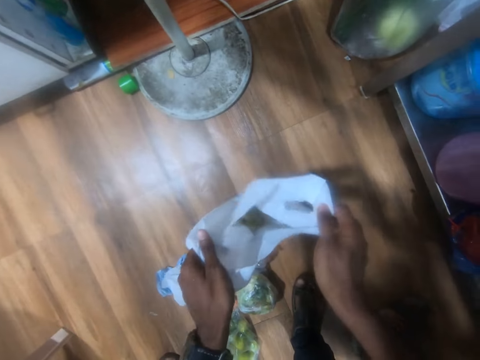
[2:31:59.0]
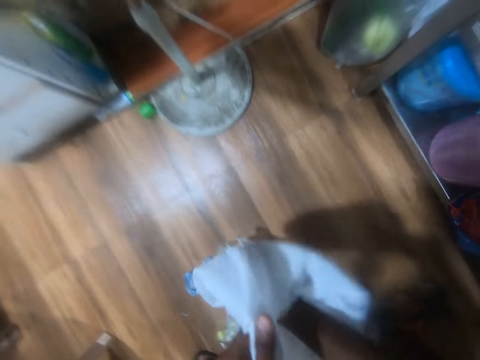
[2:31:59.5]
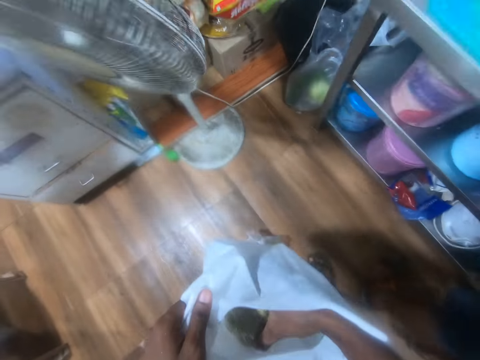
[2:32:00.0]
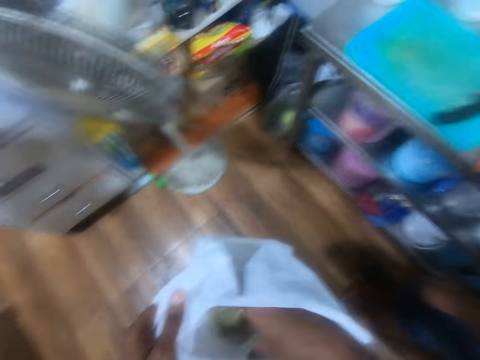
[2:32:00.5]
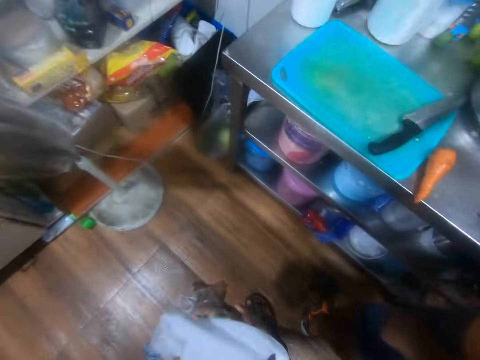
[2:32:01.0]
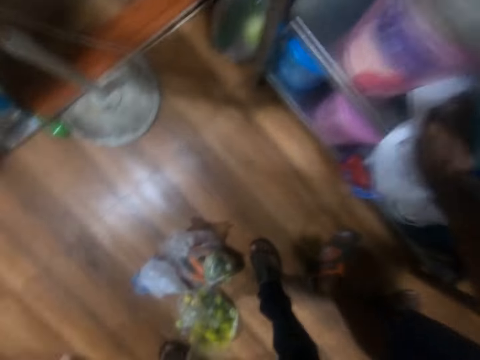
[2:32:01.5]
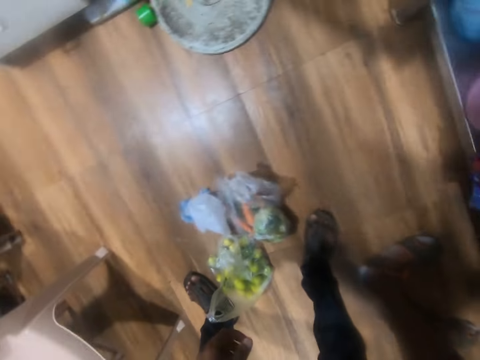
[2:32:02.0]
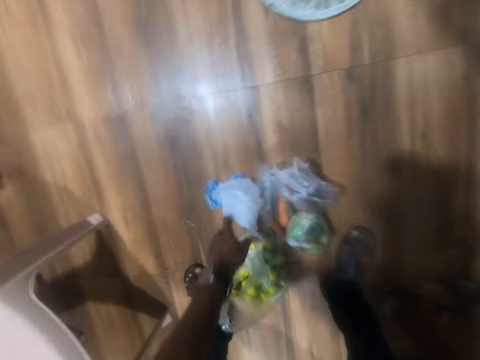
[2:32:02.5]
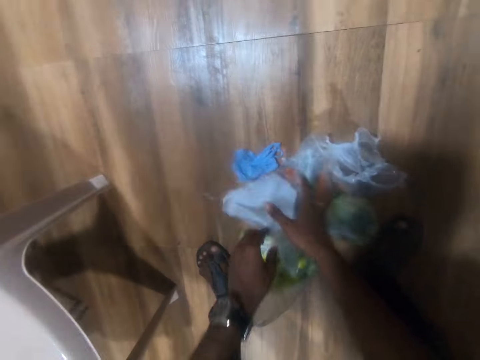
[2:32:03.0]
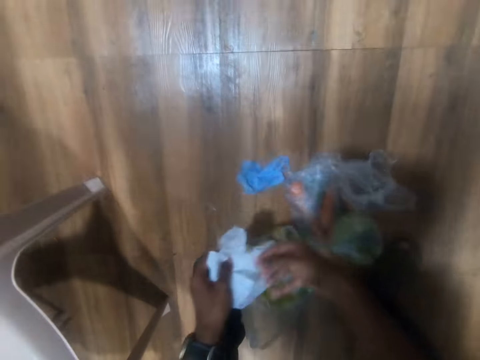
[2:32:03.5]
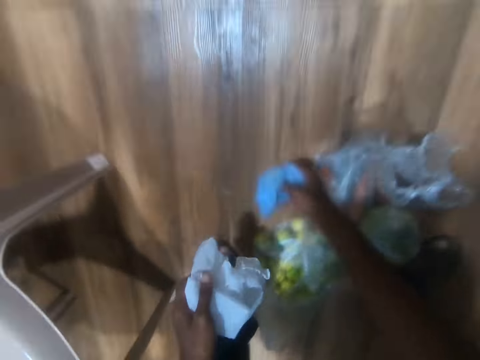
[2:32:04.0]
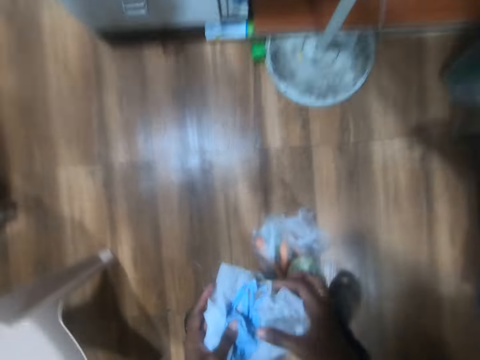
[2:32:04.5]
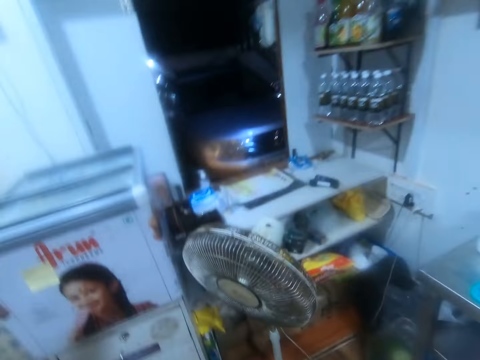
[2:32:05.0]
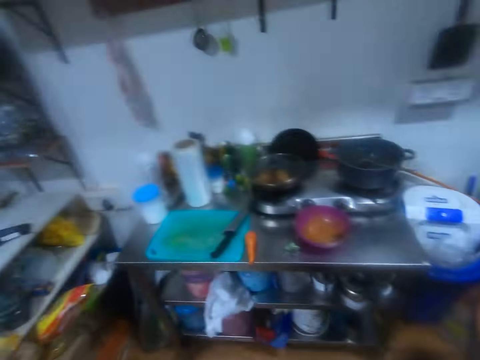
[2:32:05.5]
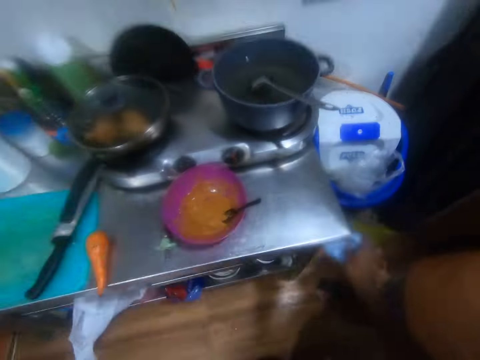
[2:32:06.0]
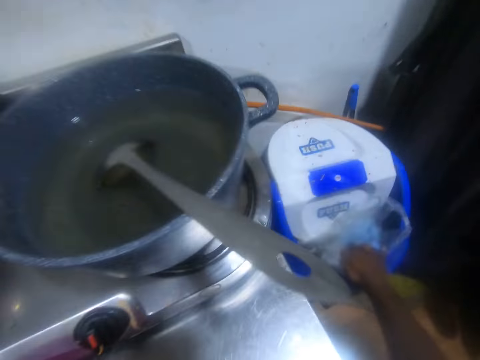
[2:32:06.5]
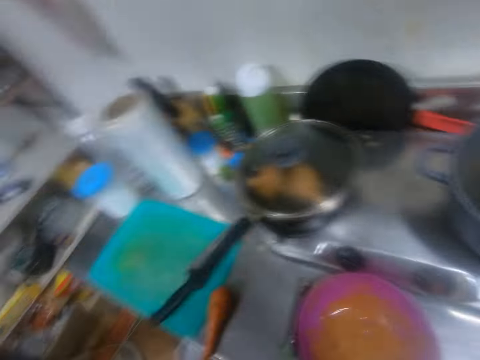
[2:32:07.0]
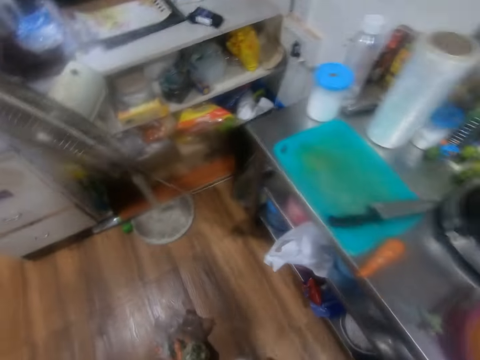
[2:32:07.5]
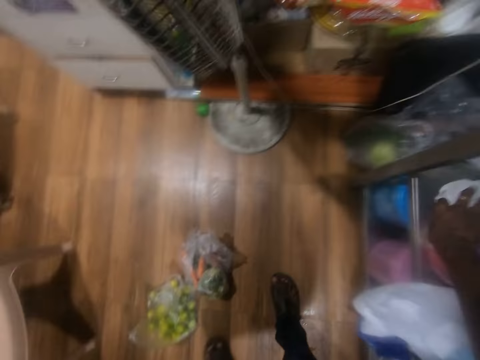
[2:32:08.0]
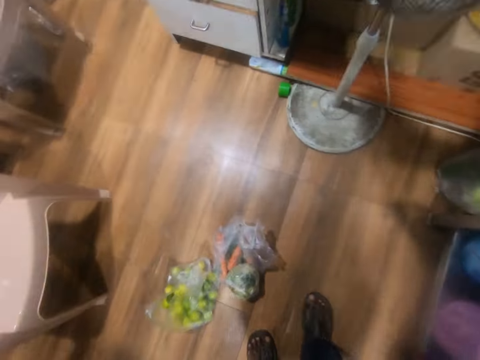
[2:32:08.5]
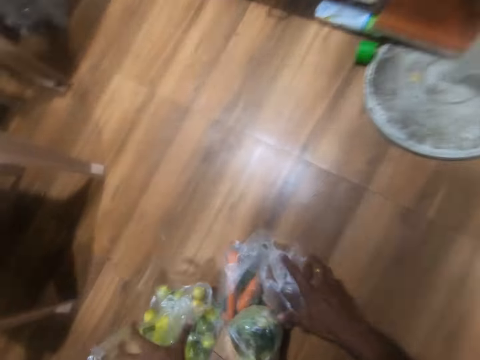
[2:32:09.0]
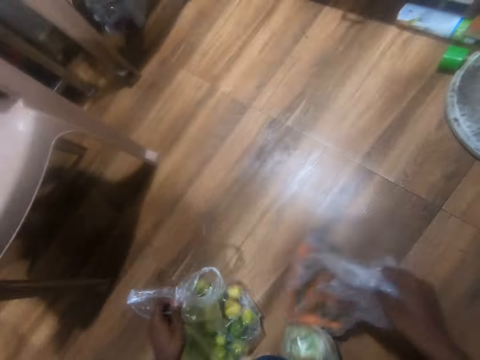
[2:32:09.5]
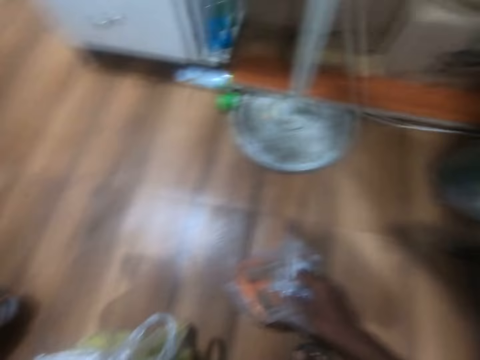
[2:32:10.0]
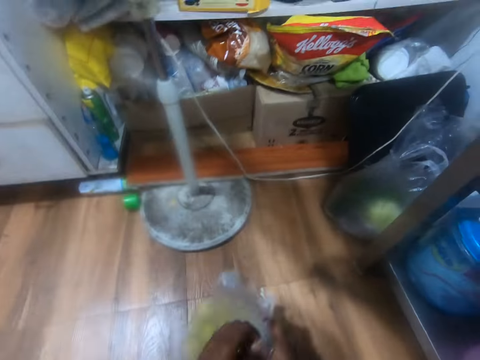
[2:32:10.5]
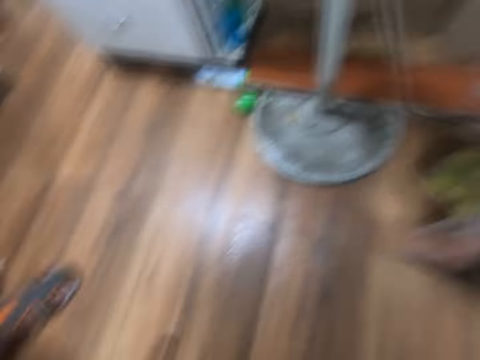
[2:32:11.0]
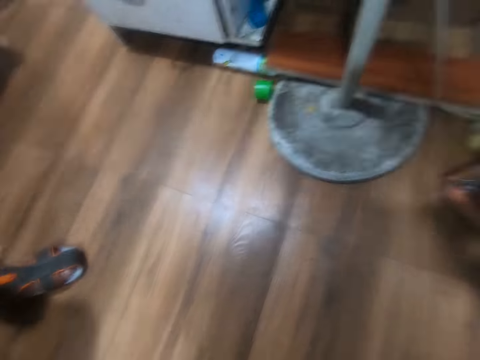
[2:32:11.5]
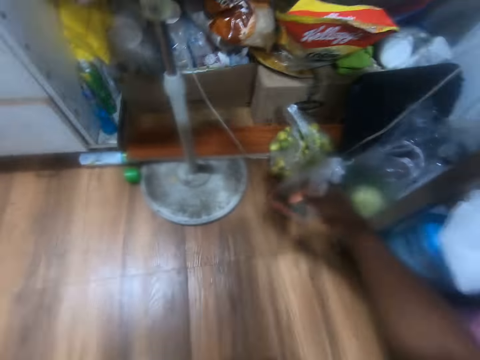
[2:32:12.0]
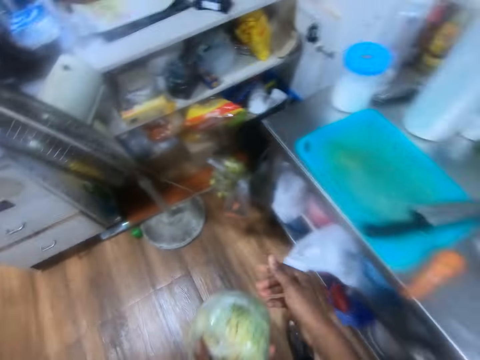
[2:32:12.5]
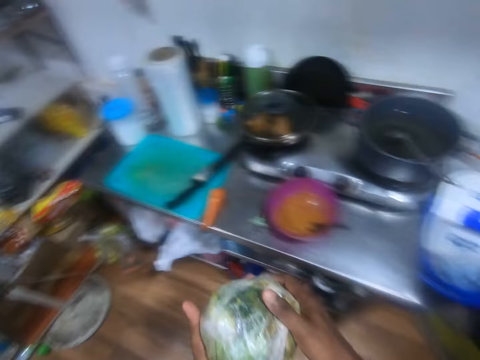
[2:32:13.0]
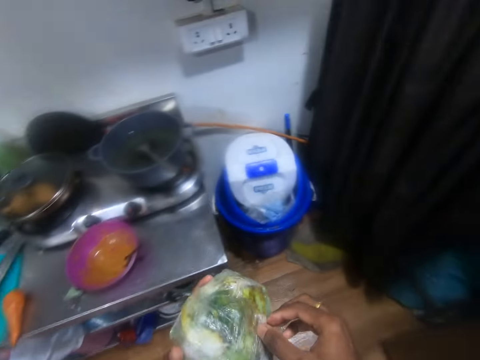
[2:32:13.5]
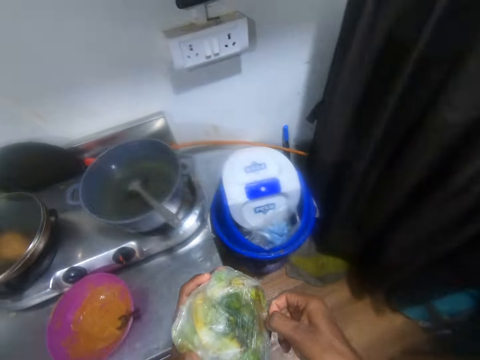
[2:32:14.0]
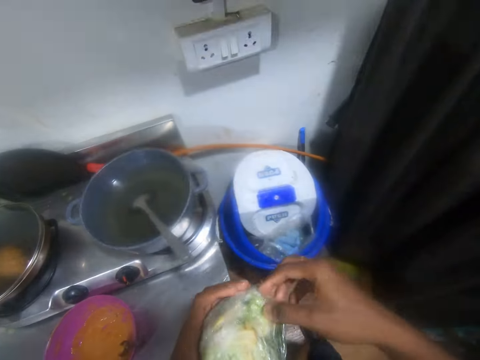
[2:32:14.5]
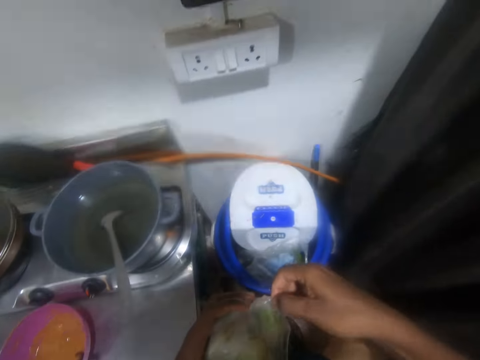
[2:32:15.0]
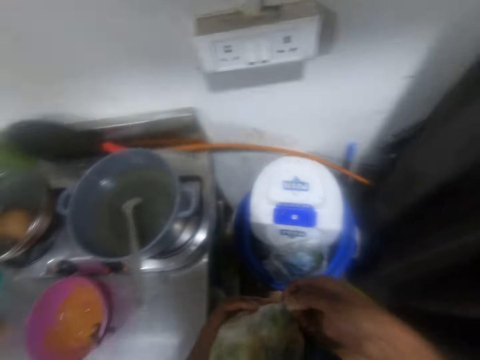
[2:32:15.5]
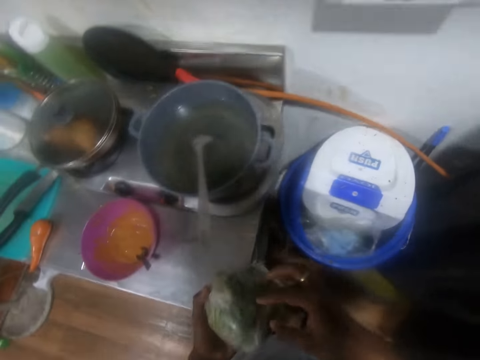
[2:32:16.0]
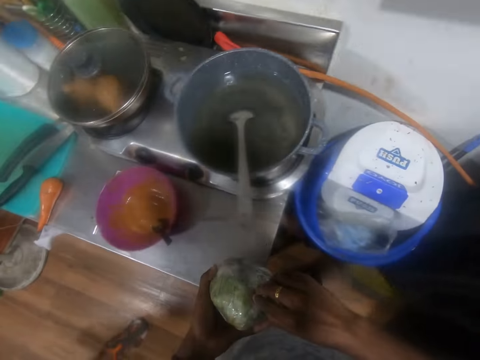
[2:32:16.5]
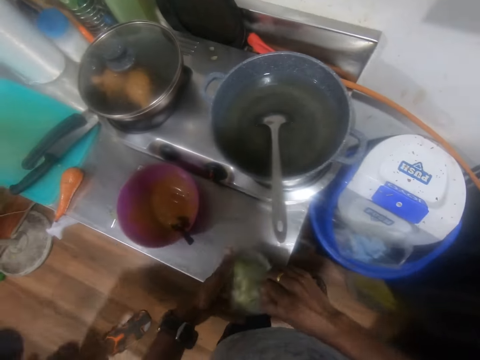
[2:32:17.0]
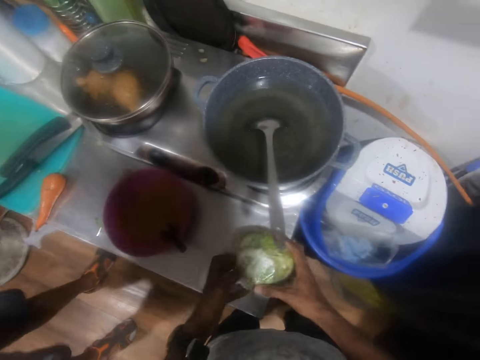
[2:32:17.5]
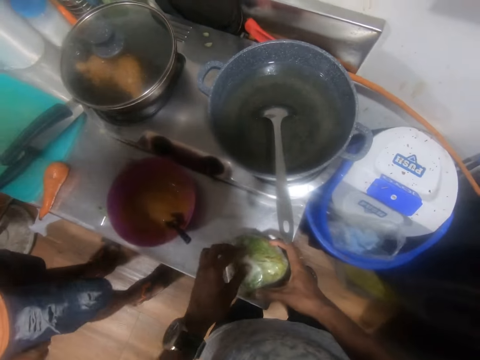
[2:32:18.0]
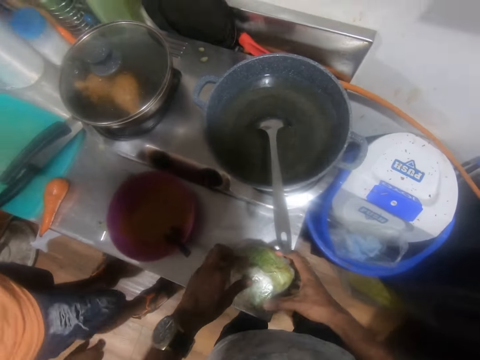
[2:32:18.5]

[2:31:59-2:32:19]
The camera wearer looks into the polythene bag. He puts his right hand into the nylon bag in his left hand. He moves the vegetable in the polythene bag. He drops the nylon bag under the kitchen counter, in the cupboard, with his right hand. He picks a nylon bag from the floor with his left hand. He touches the nylon bag in his left hand with his right hand. He picks a nylon bag from the floor with his right hand. He passes the nylon bag from his right hand to his left hand. He drops the nylon bags into the waste bin with his right hand. He drops a white nylon bag under the kitchen counter, in the cupboard, with his right hand. He moves the polythene bags on the floor. He picks some bags of vegetables from the floor with both hands. He passes a bag of lime from his left hand to his right hand. He drops the bags of vegetables on the floor with his right hand. He picks a wrapped cabbage from the floor with his left hand. He holds the cabbage. He unwraps the cabbage with both hands.

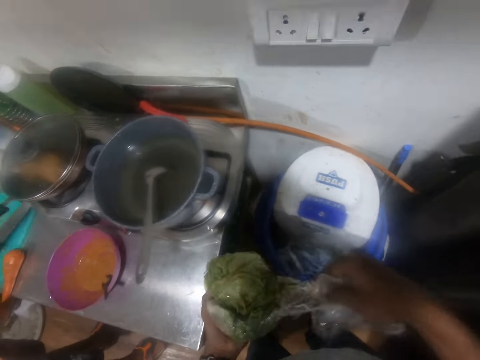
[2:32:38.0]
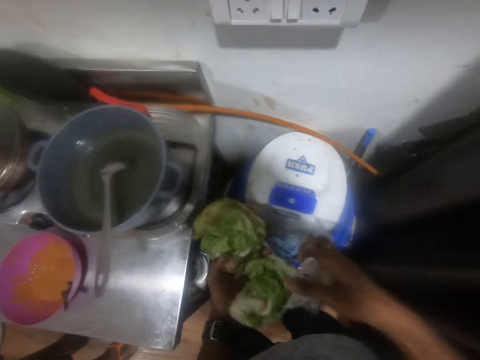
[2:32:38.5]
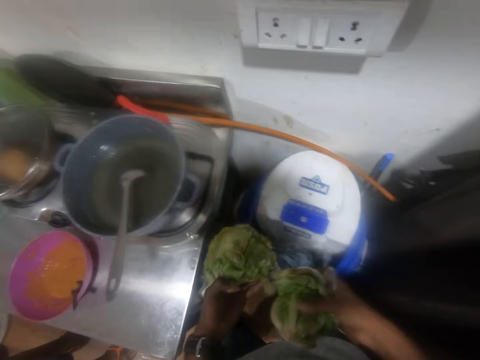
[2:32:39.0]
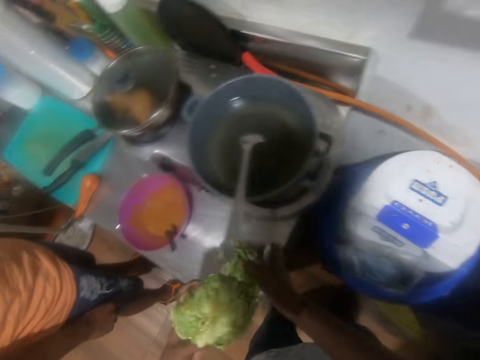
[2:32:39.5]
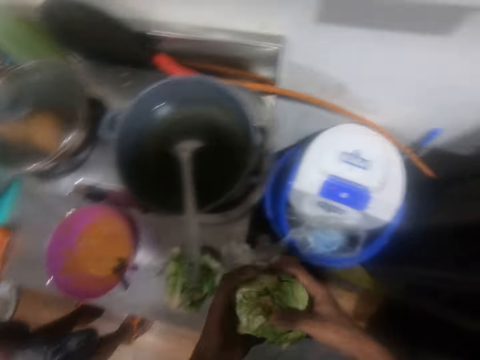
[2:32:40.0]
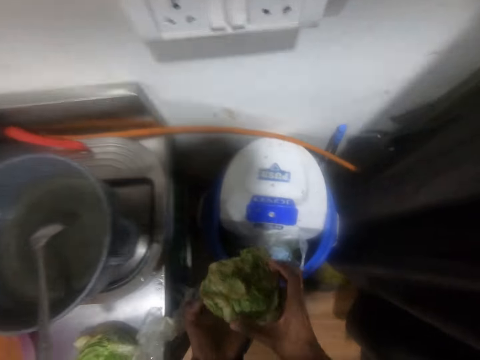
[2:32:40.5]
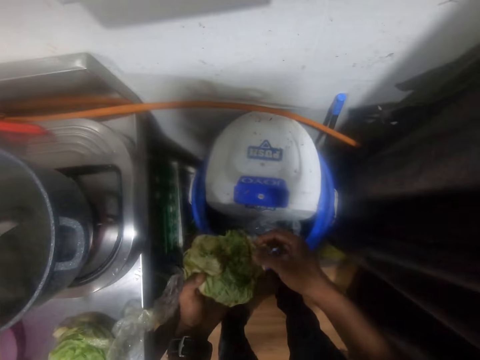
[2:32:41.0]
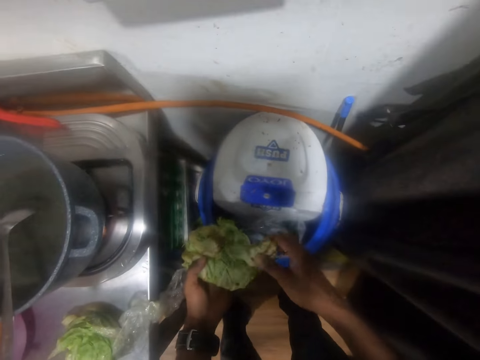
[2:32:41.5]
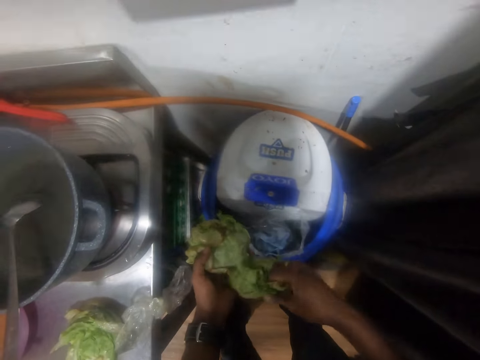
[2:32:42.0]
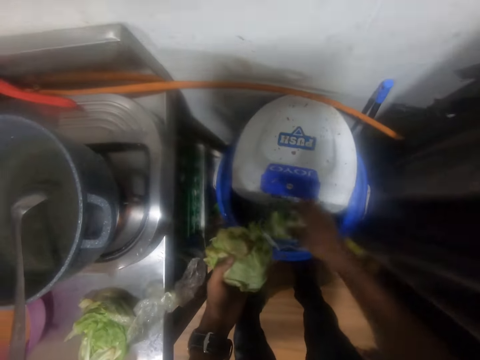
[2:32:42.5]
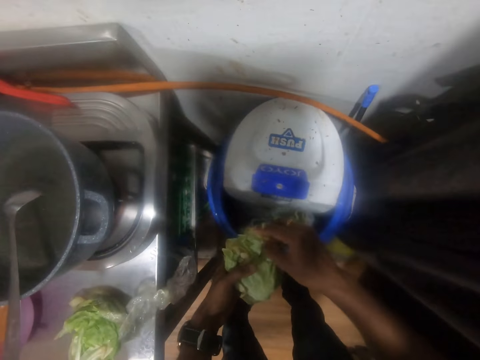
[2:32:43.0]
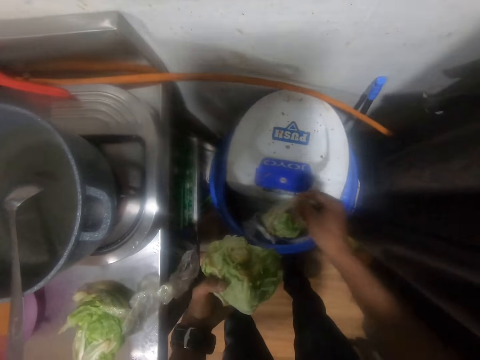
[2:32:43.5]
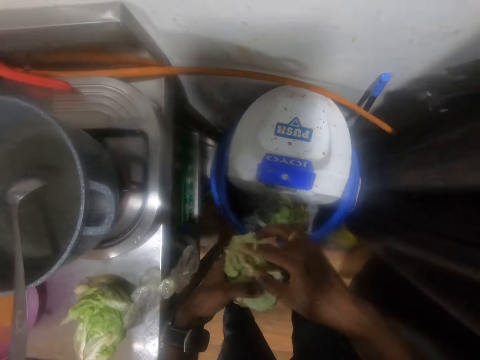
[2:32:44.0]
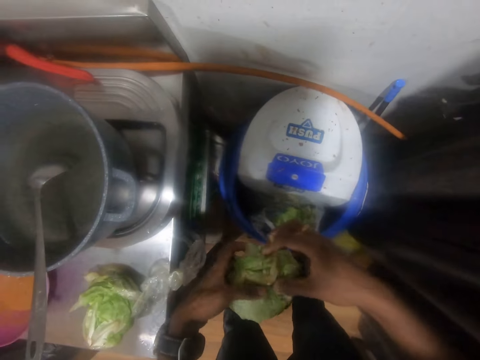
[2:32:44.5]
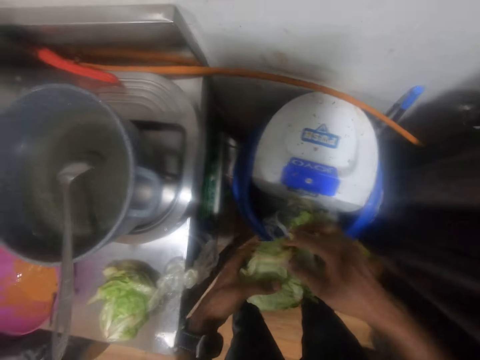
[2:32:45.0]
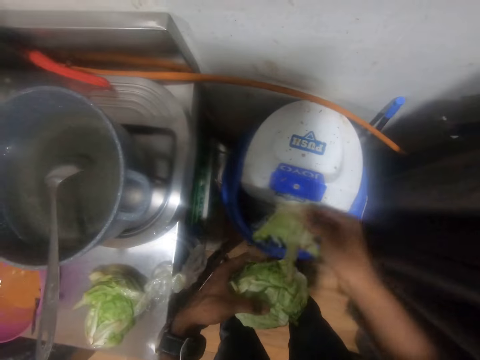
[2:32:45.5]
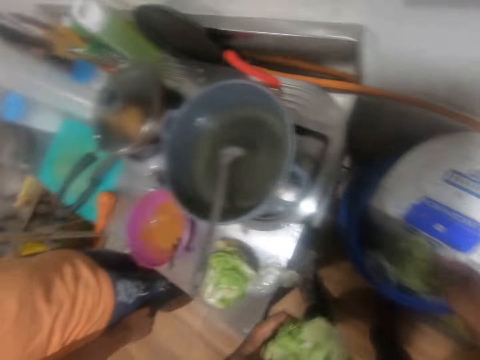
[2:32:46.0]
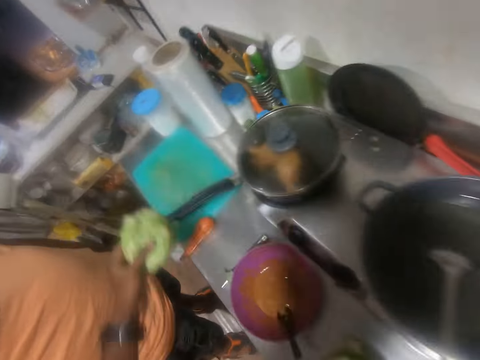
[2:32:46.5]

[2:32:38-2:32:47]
The camera wearer drops a piece of the cabbage on the kitchen sink with his right hand. He peels a piece of the cabbage with his right hand. He drops the cabbage peels in the waste bin with his right hand. He peels a piece of the cabbage with his right hand. He drops the cabbage peels in the waste bin with his right hand. He peels a piece of the cabbage with his right hand. He drops the cabbage peels in the waste bin with his right hand.
